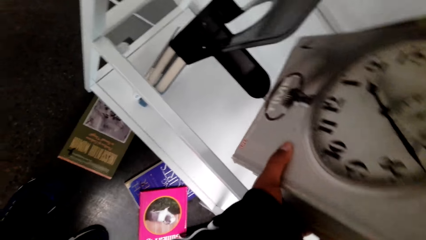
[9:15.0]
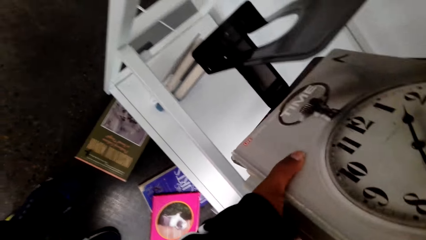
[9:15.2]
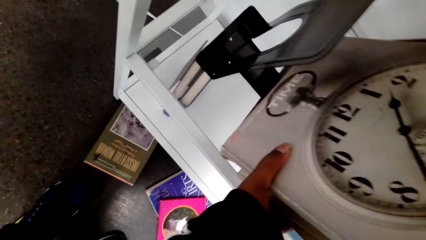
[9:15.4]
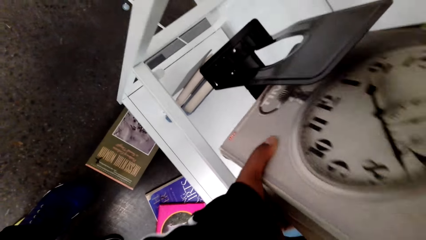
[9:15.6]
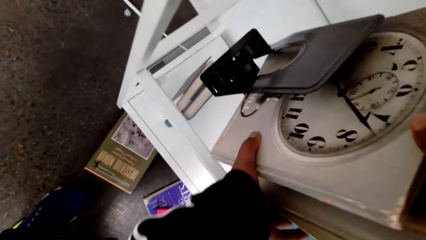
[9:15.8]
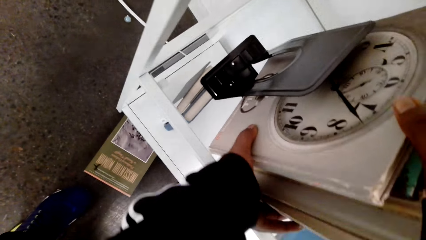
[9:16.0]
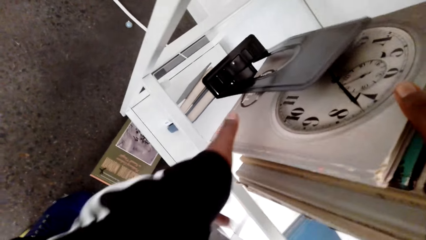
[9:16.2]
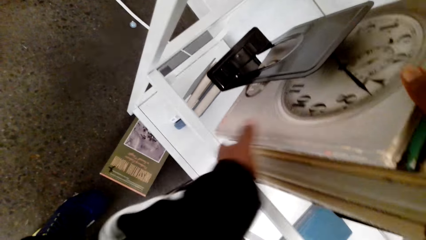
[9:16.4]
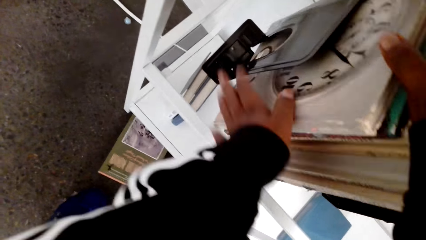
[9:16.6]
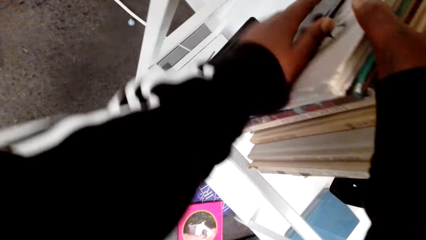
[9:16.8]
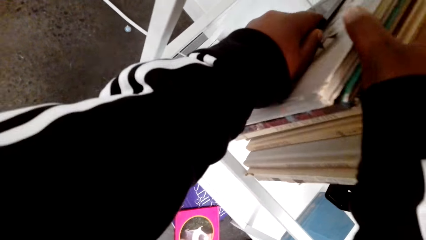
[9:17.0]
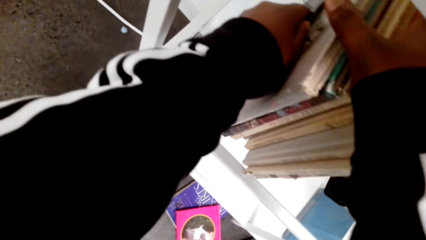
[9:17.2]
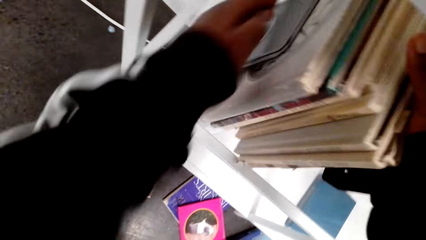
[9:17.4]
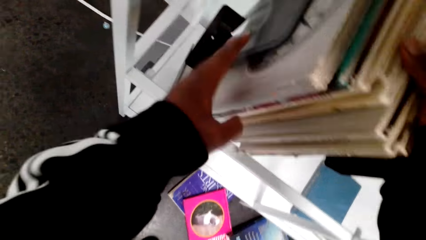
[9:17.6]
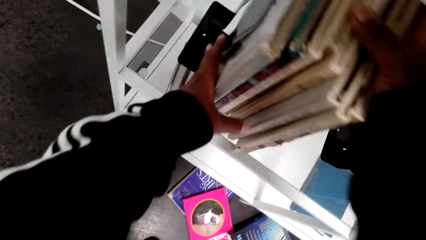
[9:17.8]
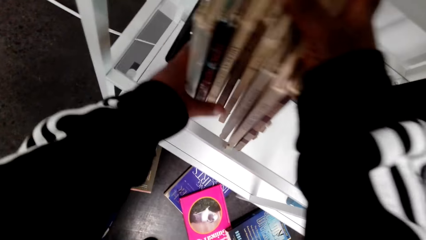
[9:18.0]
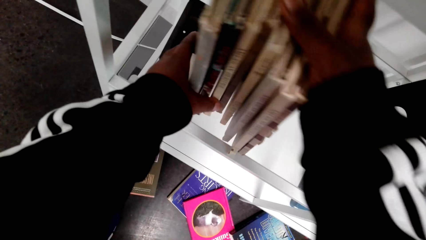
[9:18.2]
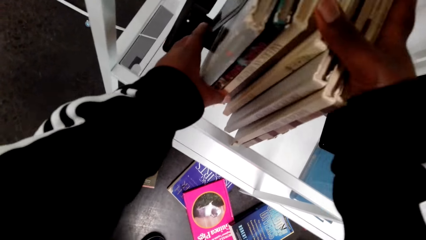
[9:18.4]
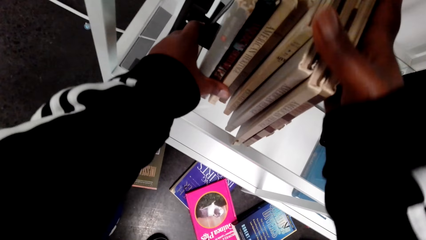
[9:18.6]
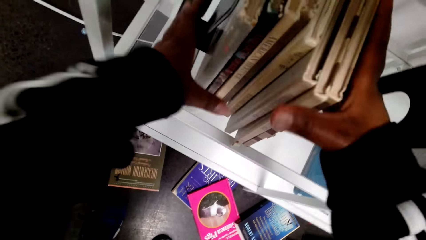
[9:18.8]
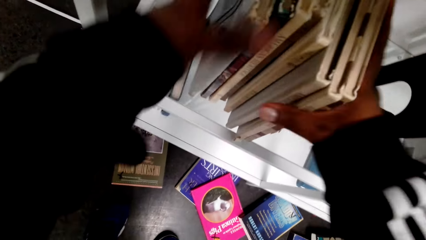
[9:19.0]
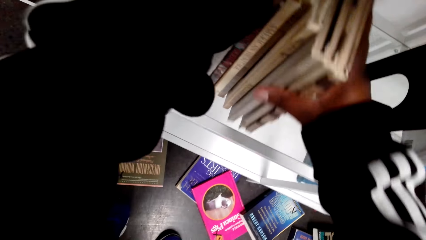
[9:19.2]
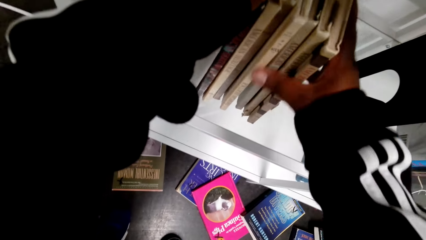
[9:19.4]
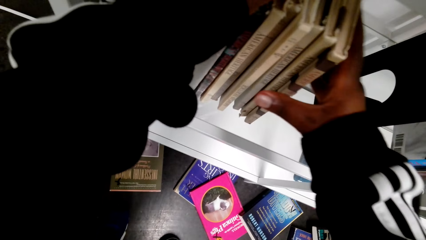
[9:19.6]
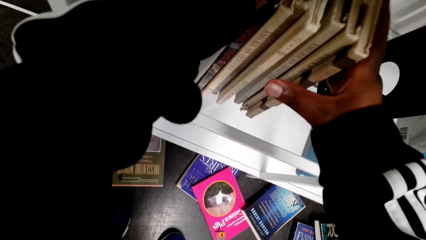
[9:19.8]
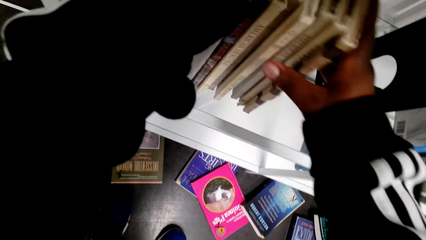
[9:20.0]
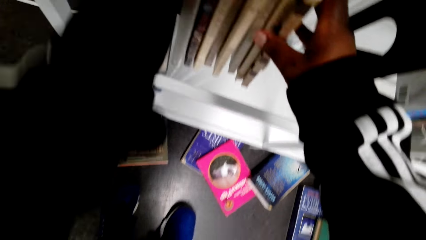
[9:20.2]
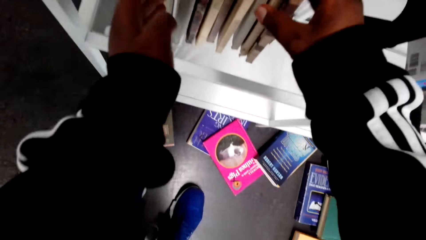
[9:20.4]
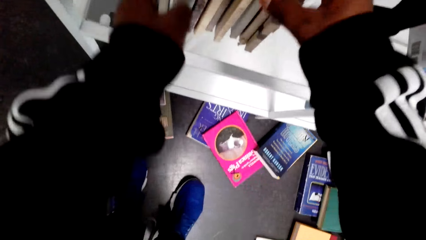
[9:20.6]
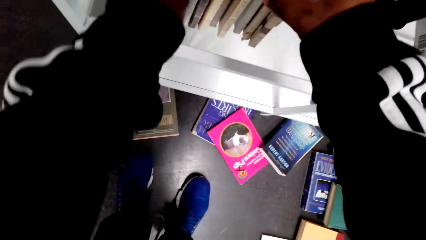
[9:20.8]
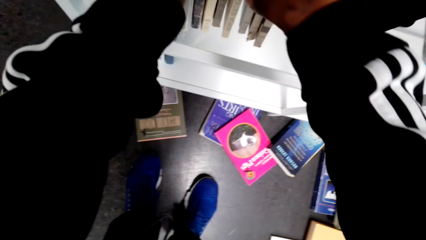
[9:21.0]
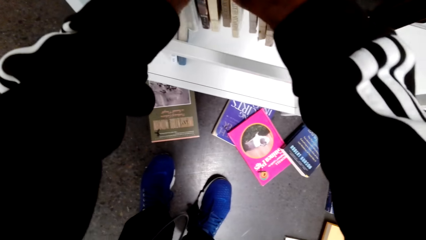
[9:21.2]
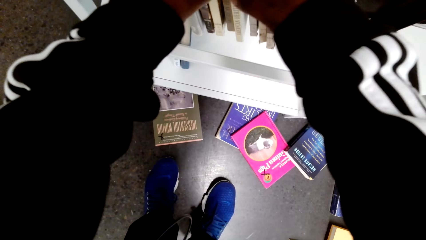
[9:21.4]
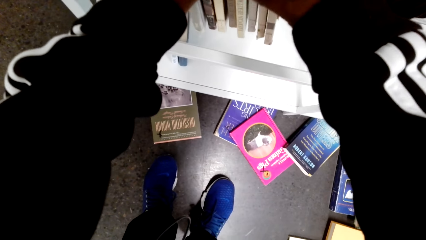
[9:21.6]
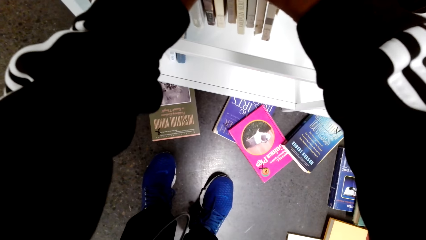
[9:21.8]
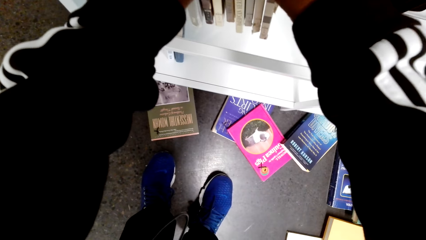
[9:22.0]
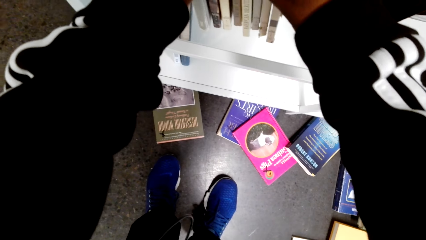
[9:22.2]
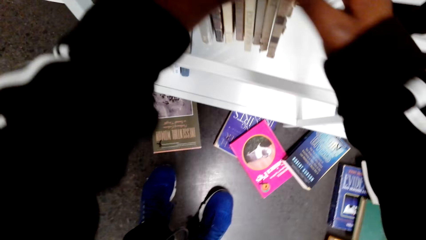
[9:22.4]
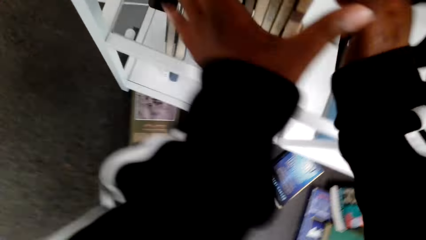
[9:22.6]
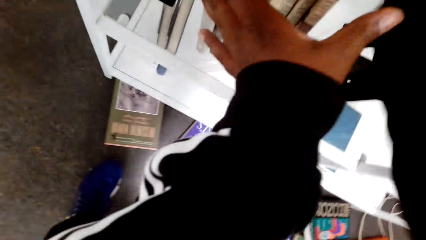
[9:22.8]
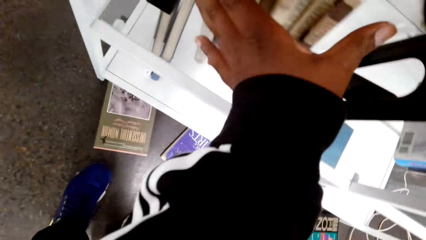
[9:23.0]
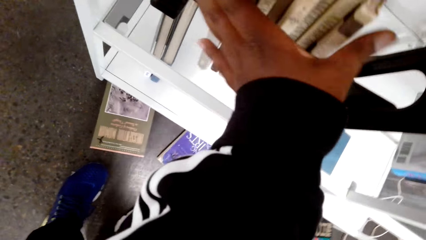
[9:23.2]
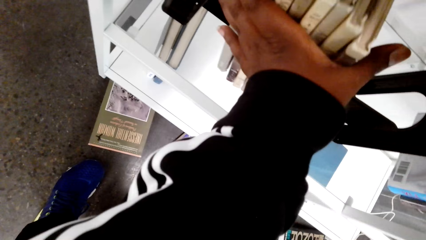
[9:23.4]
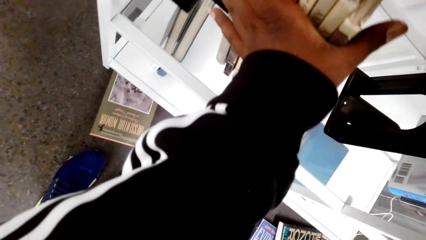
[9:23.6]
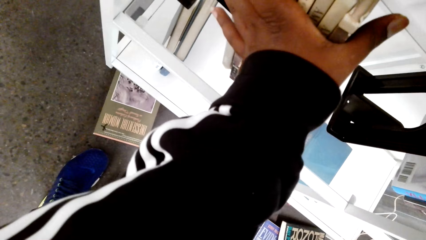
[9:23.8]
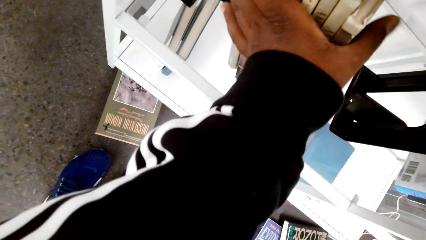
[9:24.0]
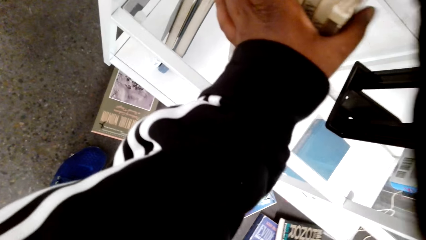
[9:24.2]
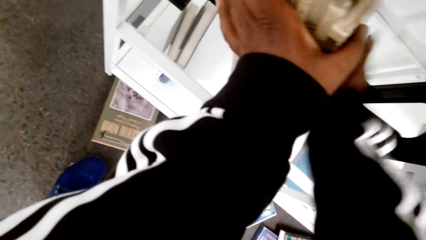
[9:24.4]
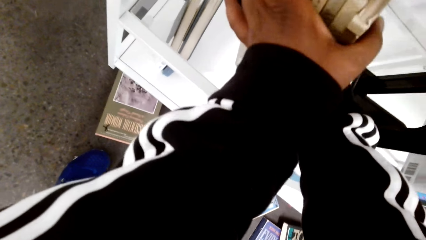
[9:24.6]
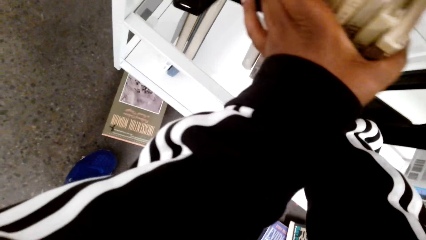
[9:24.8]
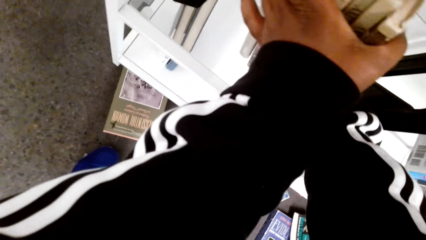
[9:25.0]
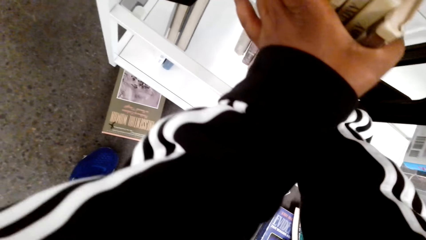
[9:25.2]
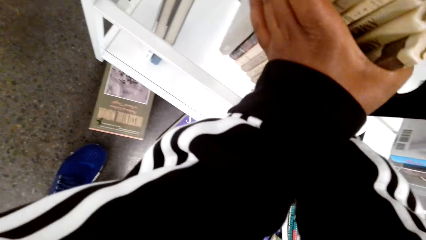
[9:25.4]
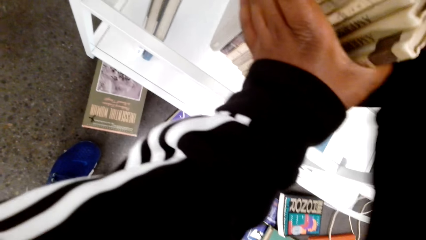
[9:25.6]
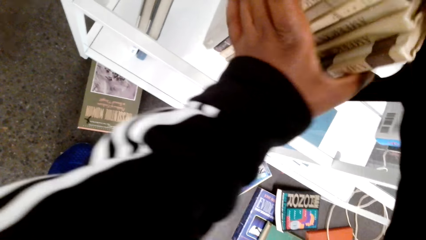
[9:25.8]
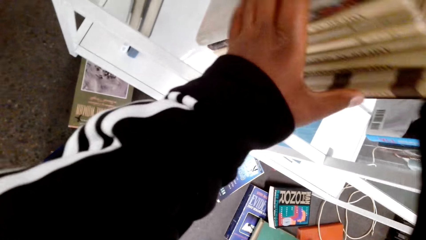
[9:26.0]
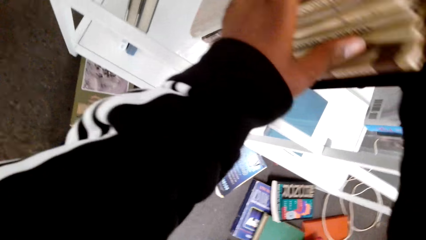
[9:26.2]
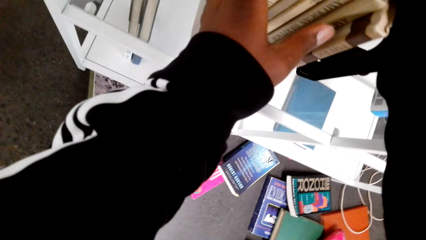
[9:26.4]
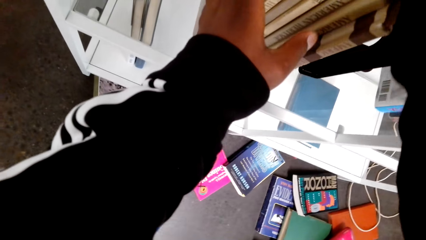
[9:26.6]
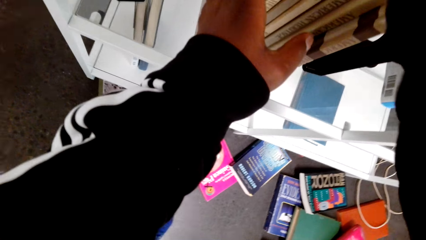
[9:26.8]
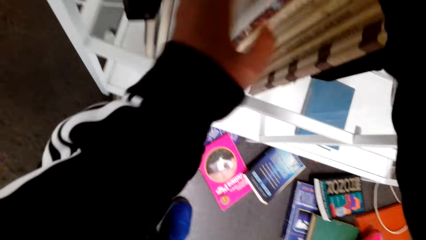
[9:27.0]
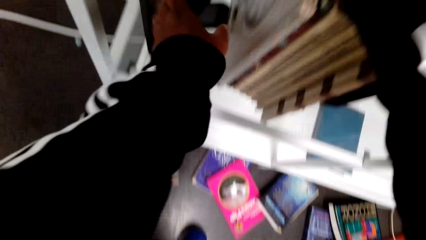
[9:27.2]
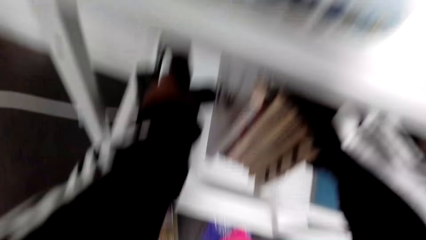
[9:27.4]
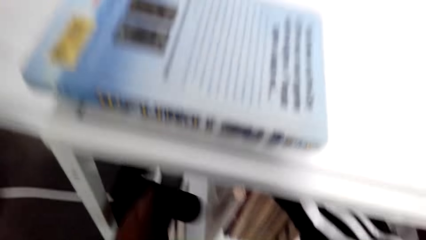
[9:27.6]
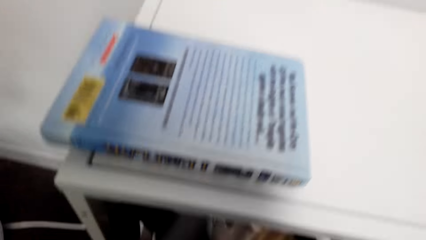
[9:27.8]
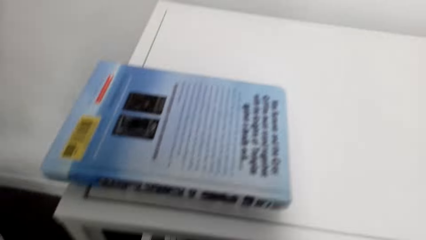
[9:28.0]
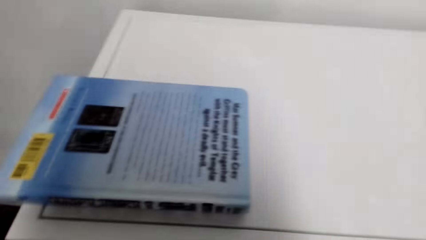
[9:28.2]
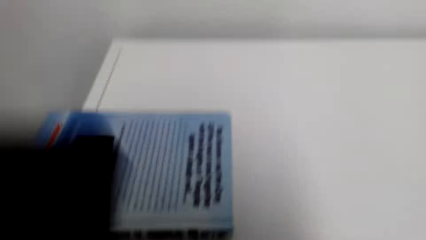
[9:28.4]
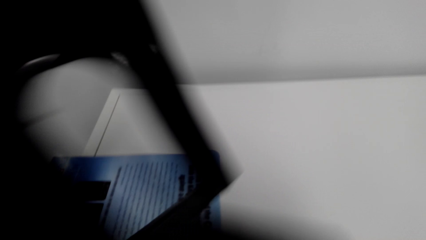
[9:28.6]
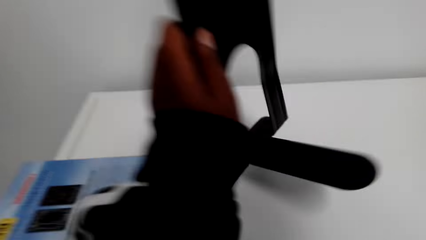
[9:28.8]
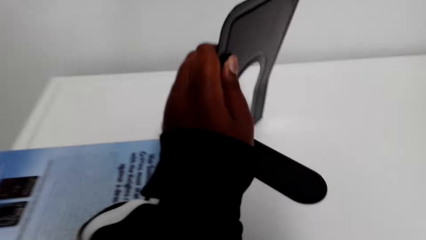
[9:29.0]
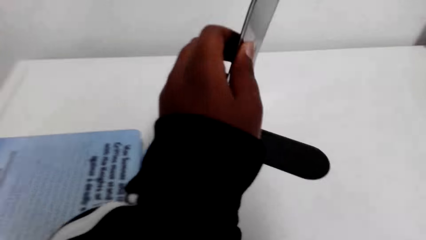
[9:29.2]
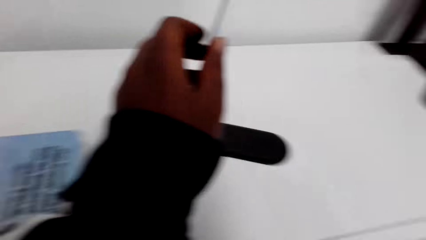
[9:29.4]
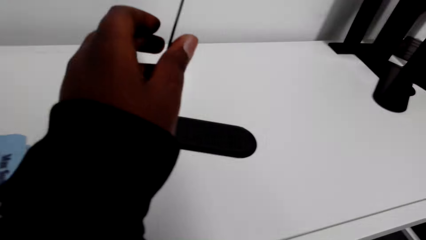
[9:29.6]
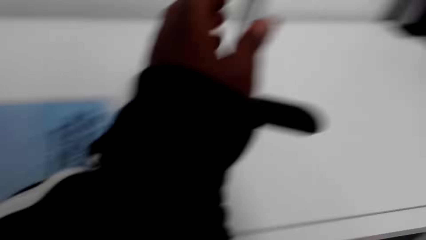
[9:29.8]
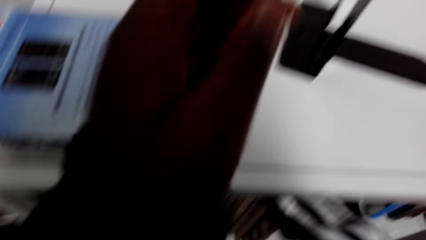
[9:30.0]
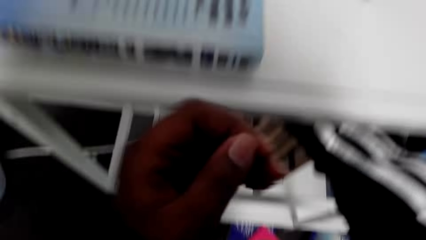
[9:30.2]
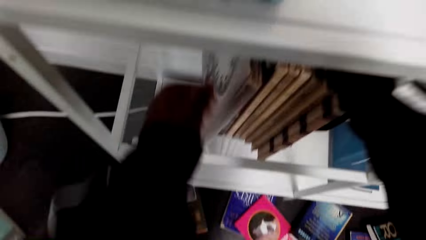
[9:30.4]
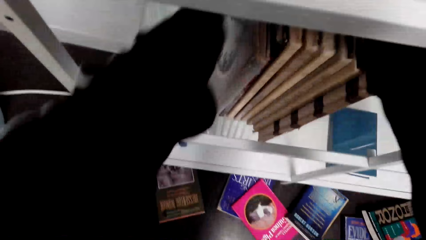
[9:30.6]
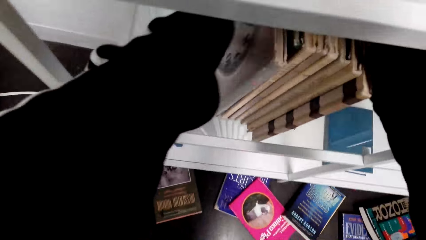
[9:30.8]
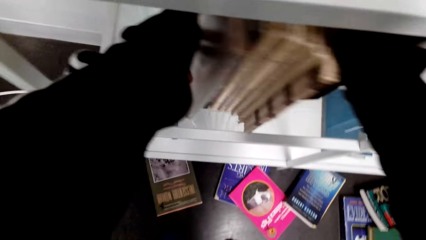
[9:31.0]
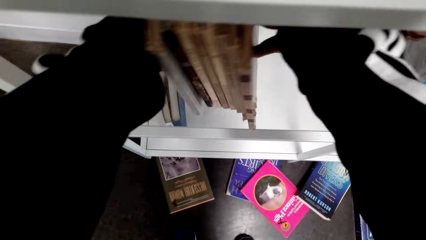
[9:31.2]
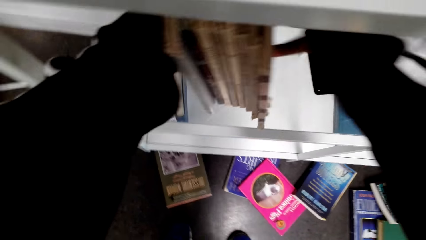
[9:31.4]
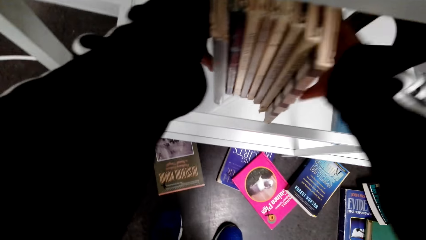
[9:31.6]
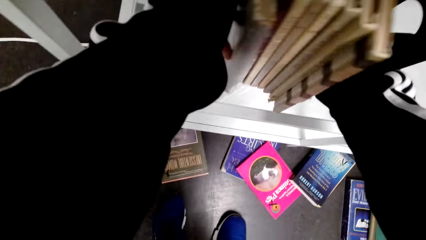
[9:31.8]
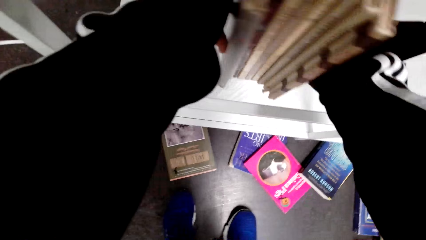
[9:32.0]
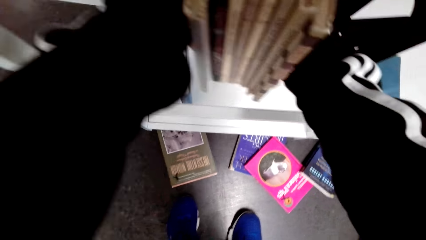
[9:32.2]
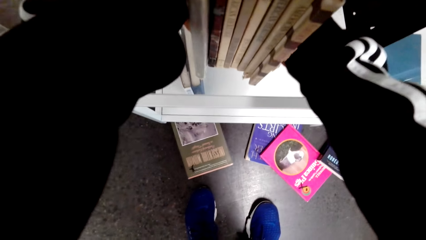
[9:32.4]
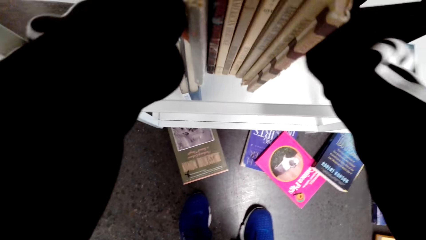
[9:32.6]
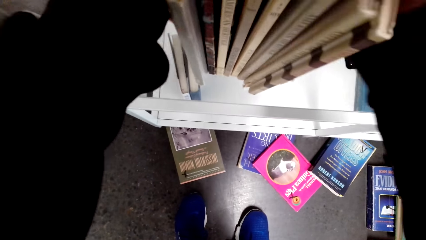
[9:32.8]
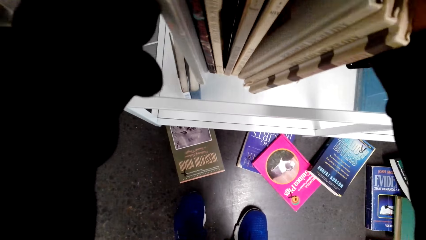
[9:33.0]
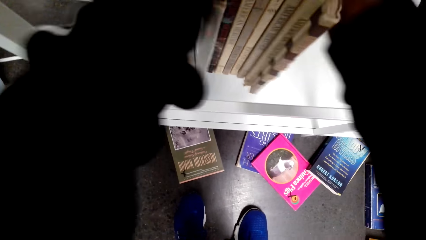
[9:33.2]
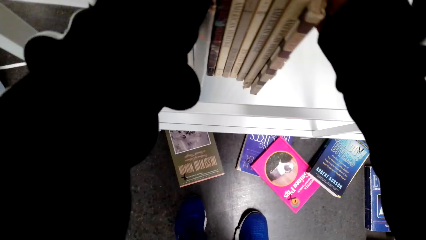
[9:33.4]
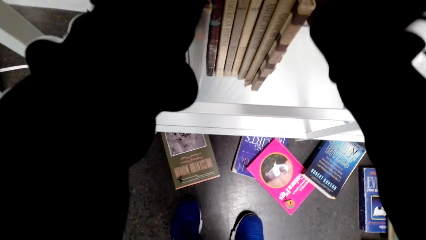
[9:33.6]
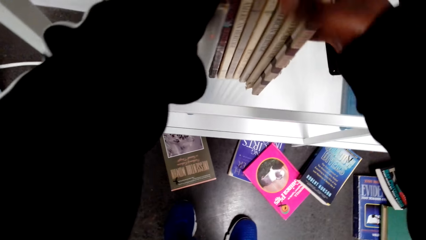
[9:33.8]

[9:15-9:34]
The camera wearer arranges books on a shelf. They arrange books on the shelf again. They pick the book holder. They put the book holder on the bookcase. They adjust books in the bookcase.
